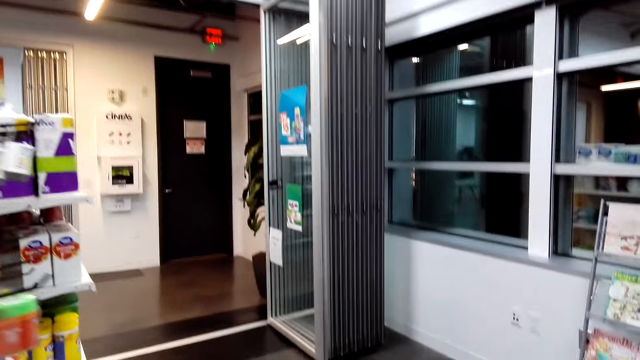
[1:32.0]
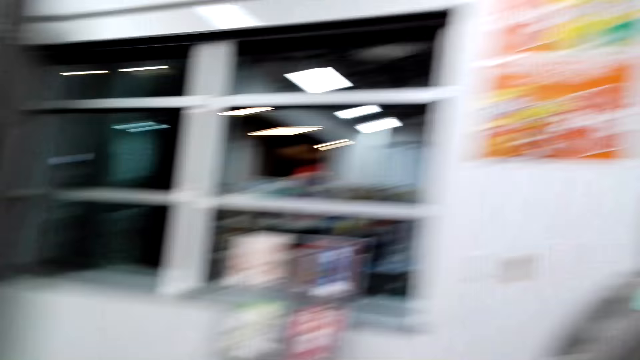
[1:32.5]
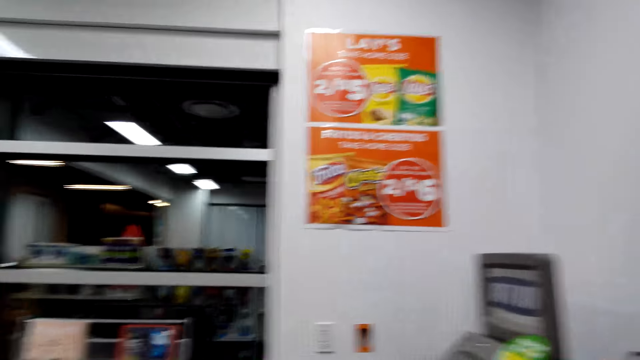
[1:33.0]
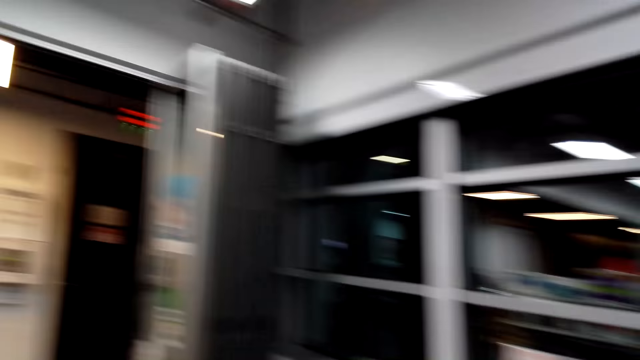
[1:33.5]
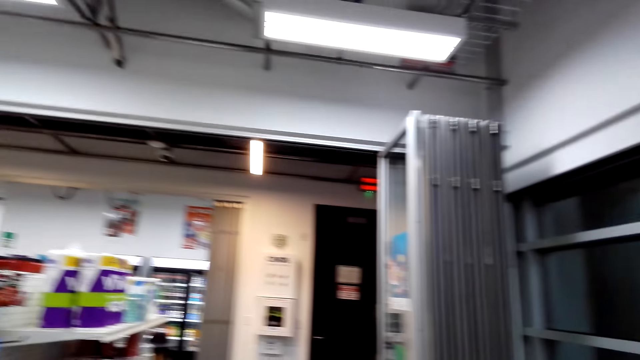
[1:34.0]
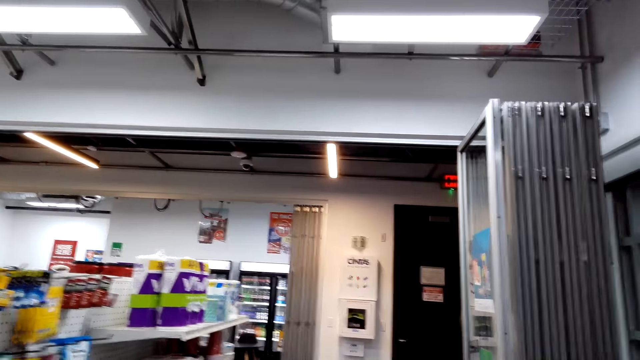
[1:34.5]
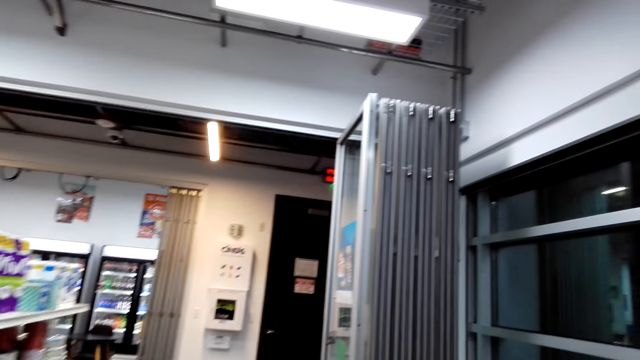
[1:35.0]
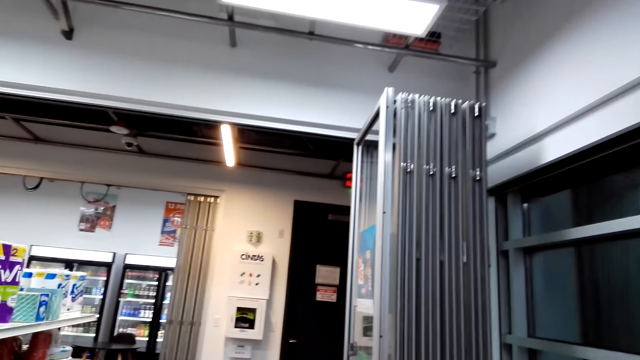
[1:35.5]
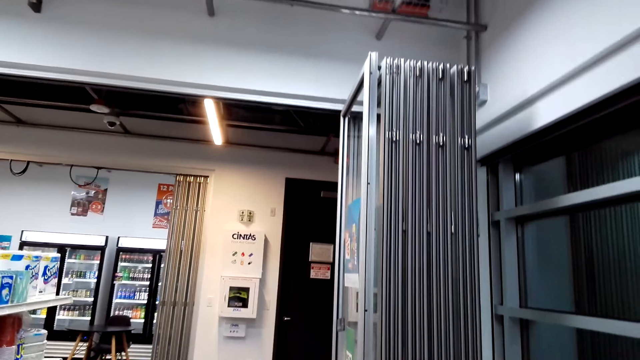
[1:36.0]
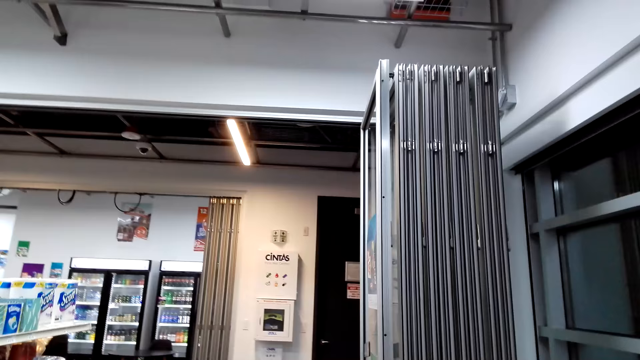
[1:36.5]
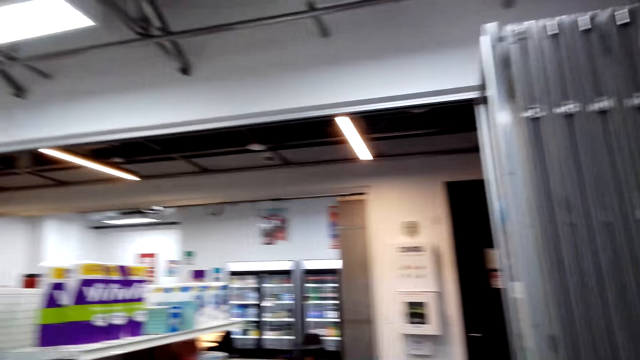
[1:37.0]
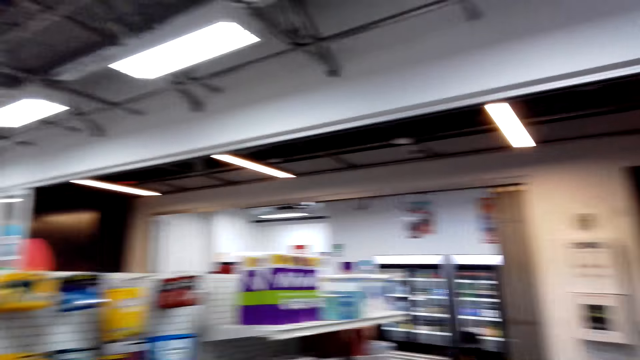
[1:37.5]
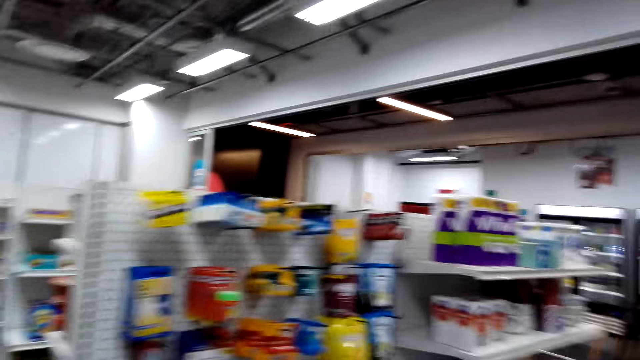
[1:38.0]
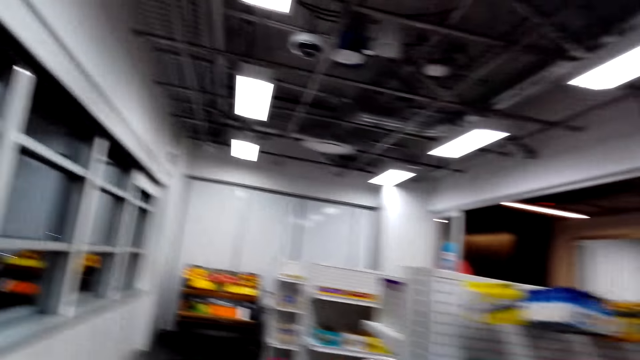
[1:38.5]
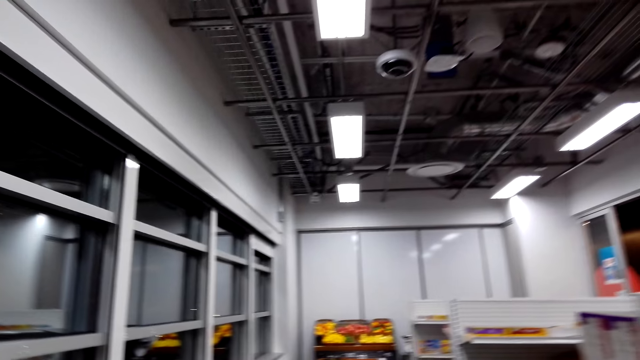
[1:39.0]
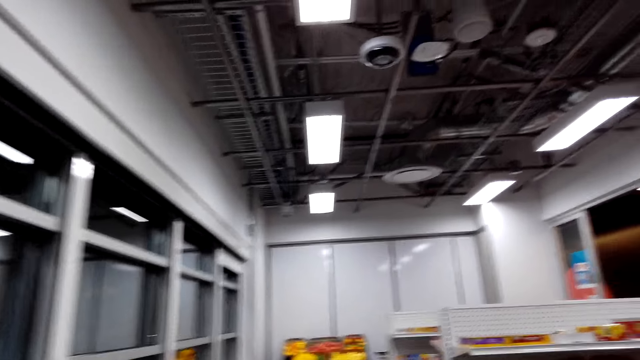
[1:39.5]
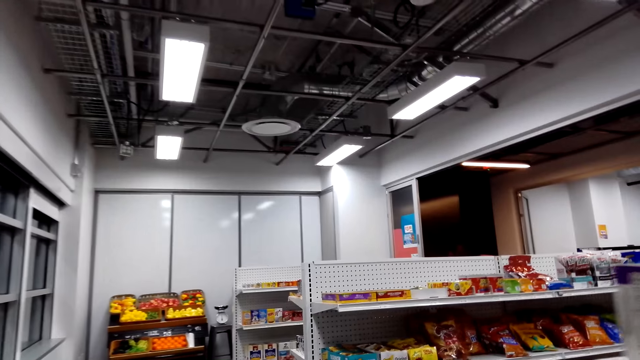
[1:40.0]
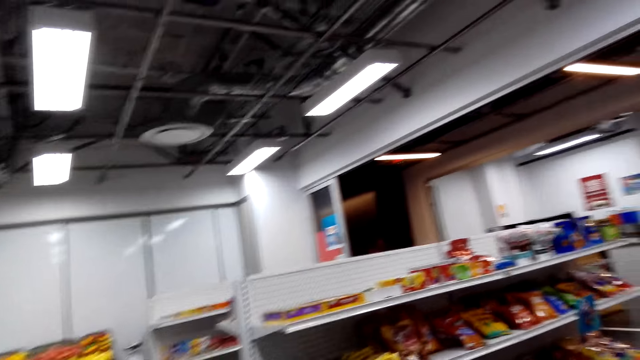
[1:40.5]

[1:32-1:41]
The camera wearer looks at the poster.

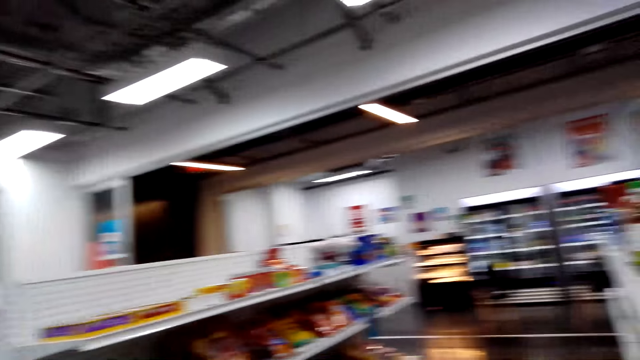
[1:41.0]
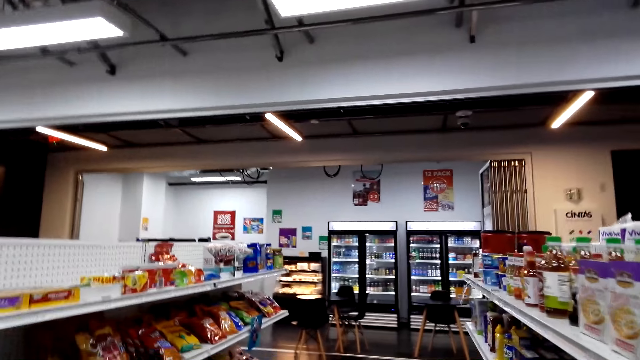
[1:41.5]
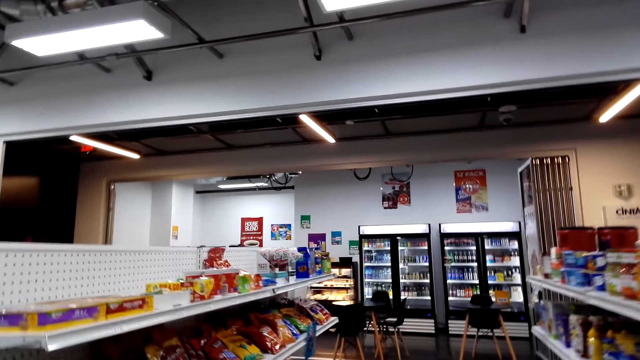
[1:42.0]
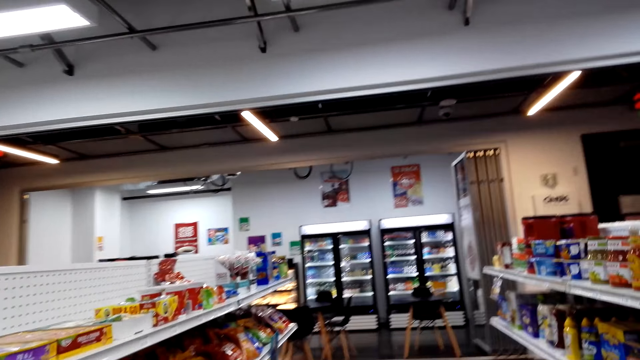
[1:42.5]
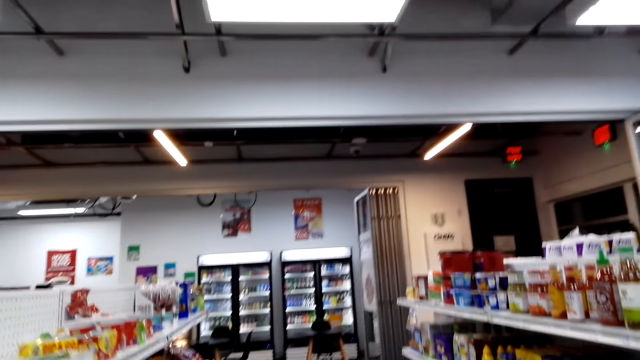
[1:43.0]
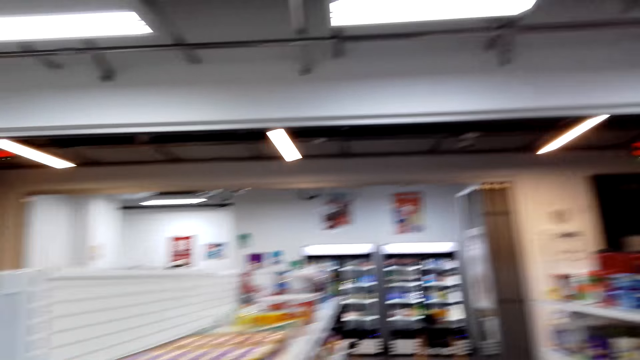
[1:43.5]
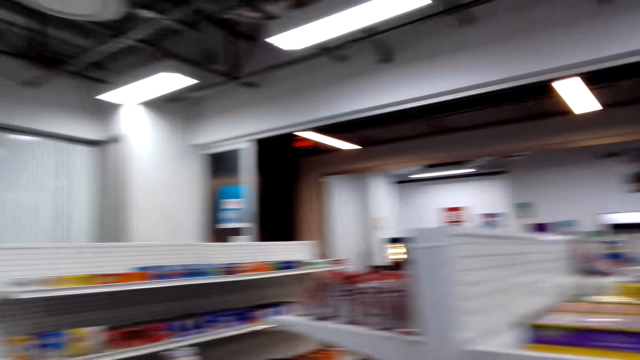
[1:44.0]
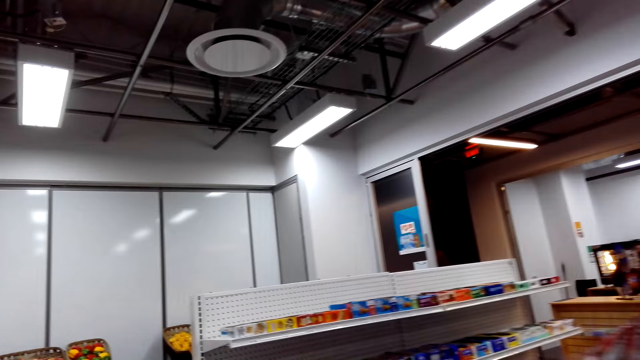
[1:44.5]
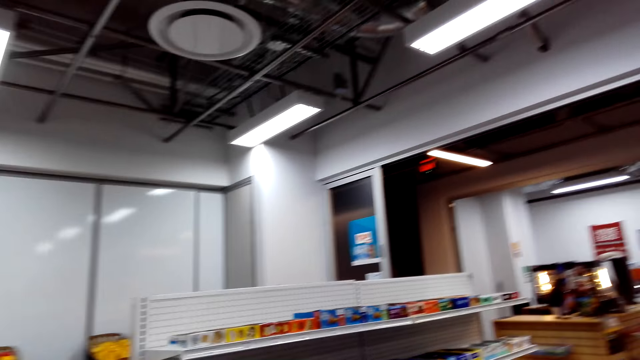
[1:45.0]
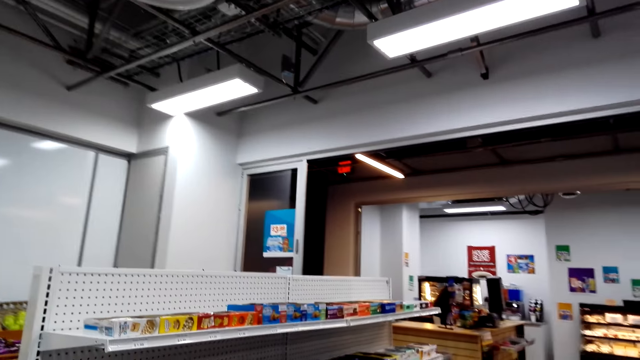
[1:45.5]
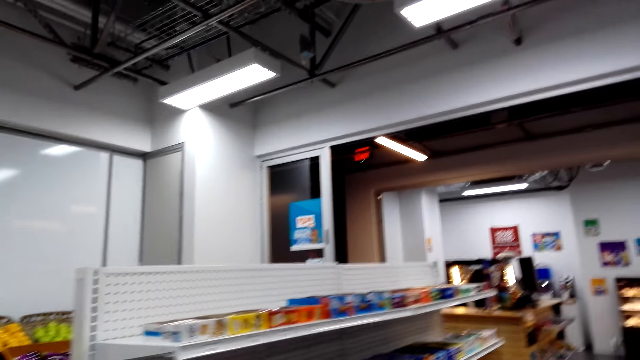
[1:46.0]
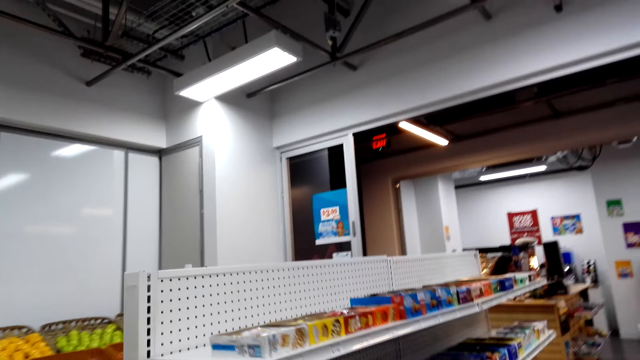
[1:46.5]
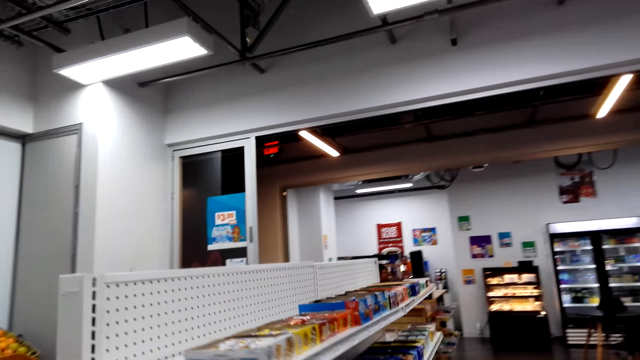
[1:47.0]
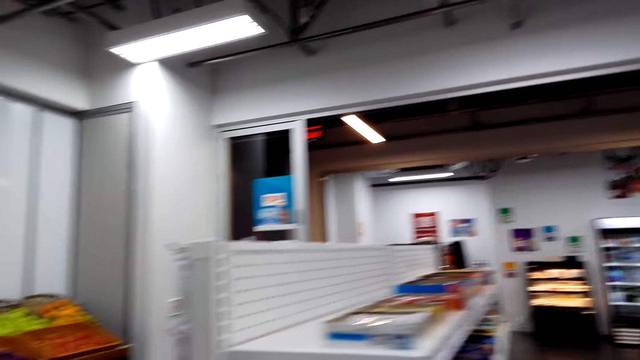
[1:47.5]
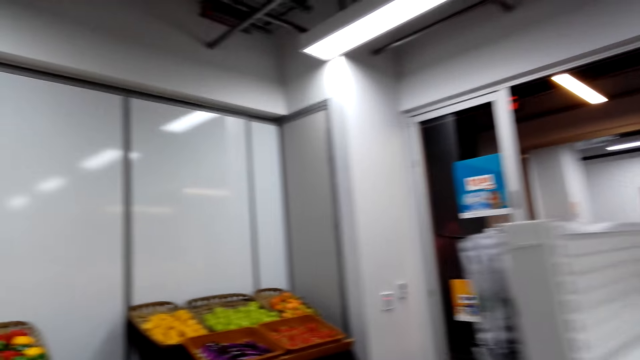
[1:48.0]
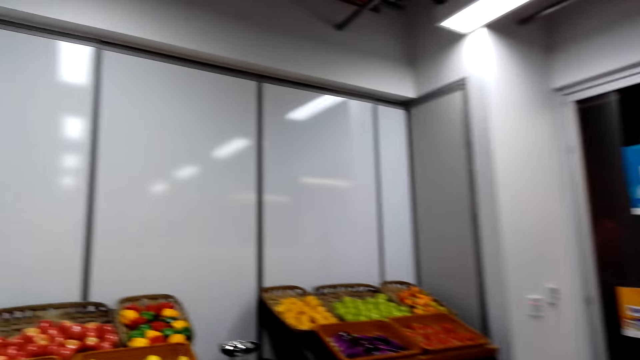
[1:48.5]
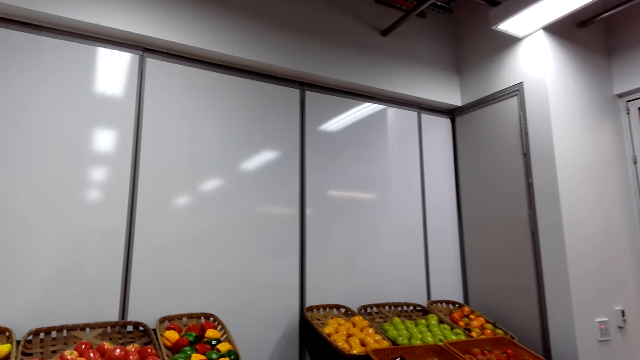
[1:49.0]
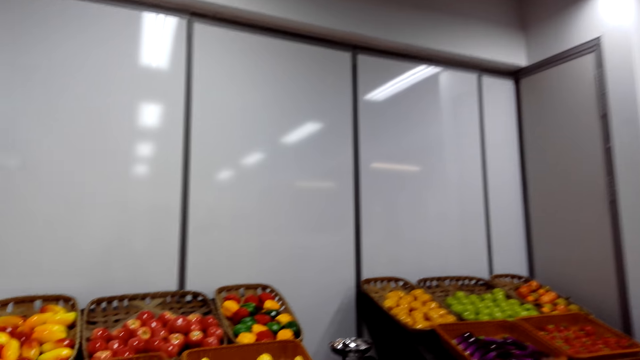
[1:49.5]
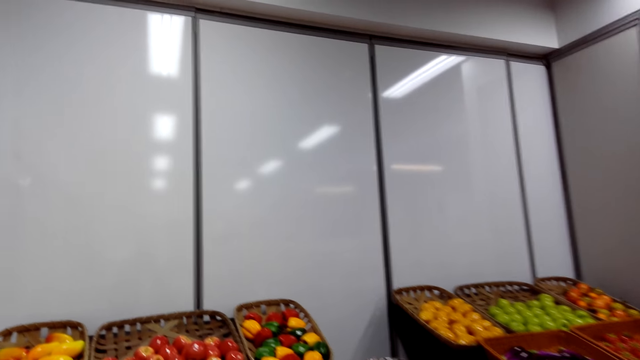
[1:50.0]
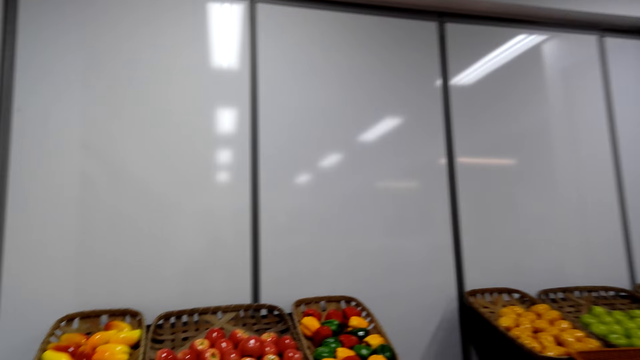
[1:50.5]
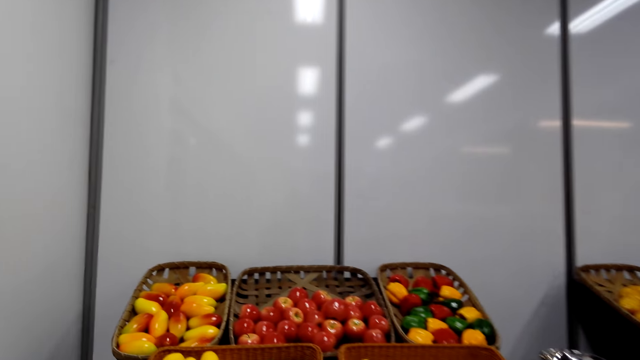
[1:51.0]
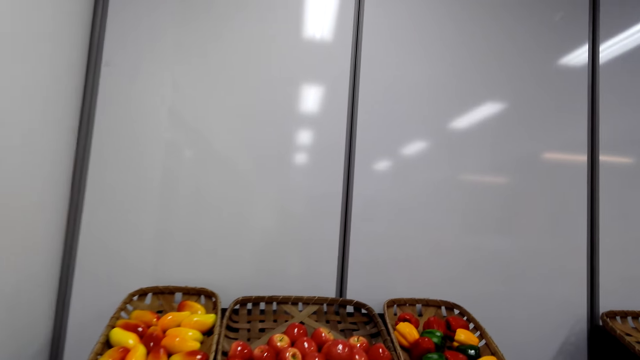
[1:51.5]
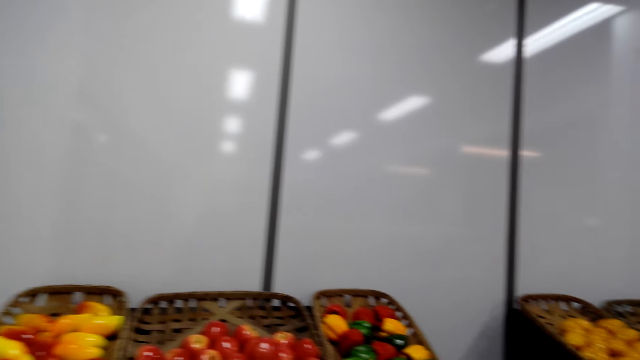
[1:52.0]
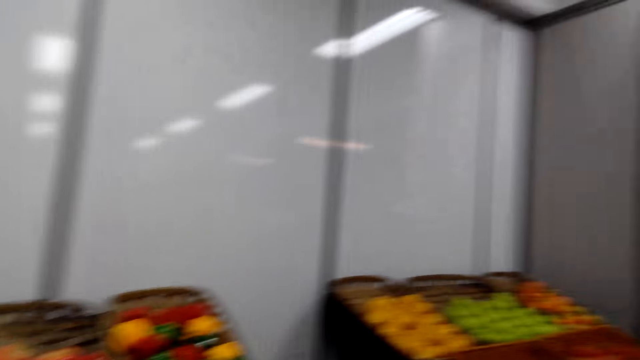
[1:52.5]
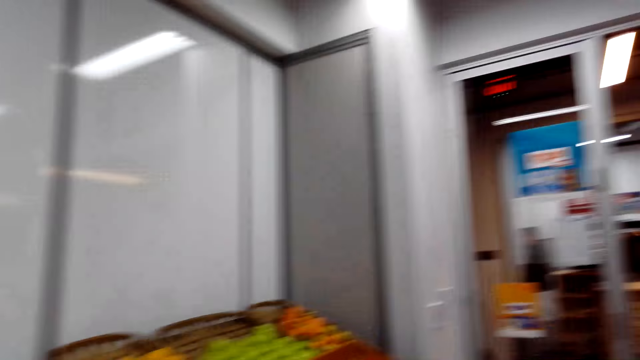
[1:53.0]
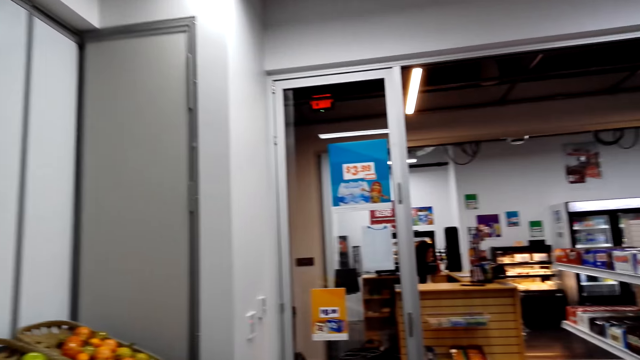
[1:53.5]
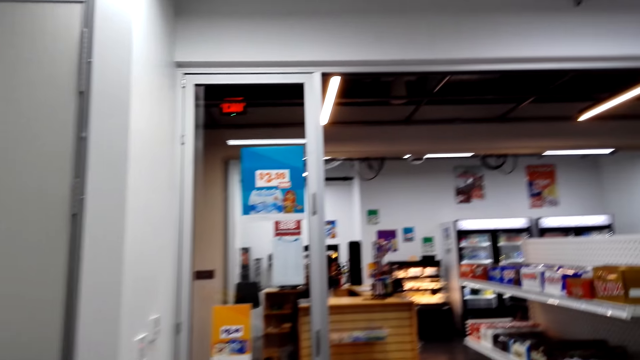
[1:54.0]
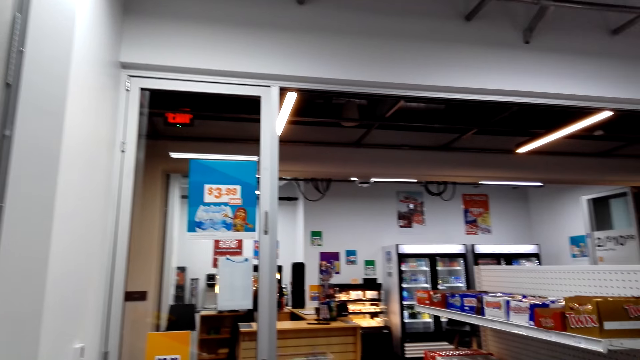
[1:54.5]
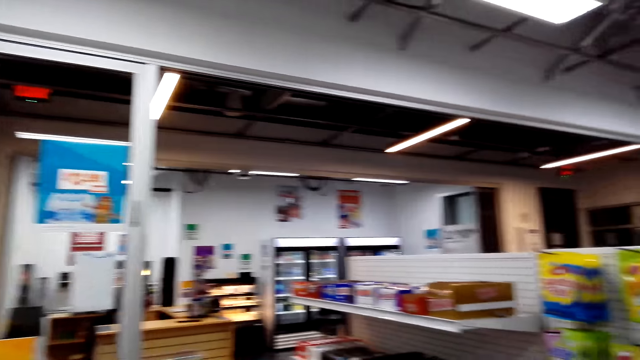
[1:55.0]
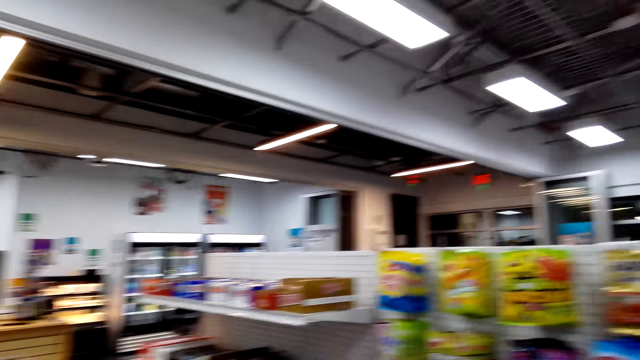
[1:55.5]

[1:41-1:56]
The camera wearer looks at the shelves. They look at the fruits and the vegetables. They turn.
